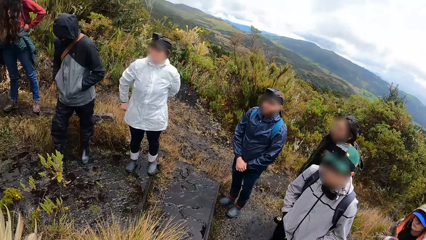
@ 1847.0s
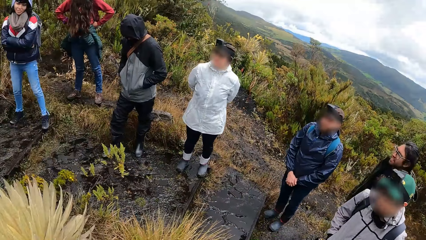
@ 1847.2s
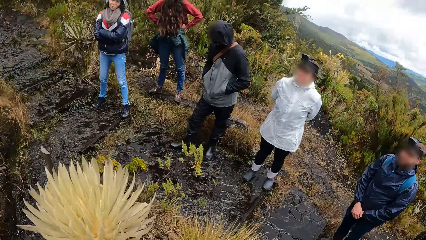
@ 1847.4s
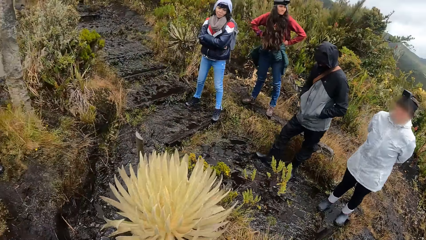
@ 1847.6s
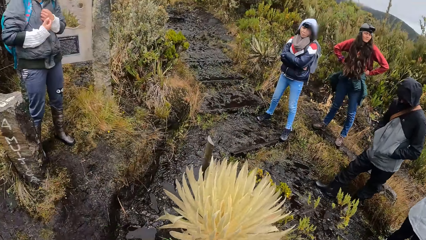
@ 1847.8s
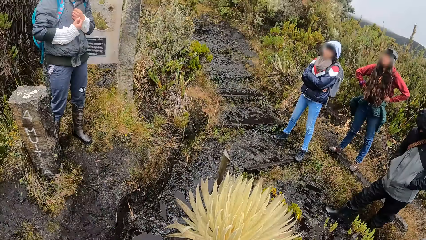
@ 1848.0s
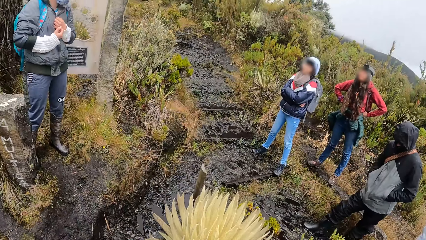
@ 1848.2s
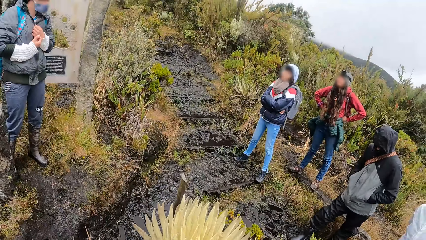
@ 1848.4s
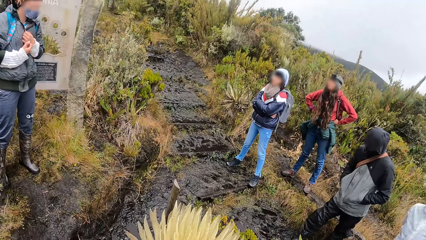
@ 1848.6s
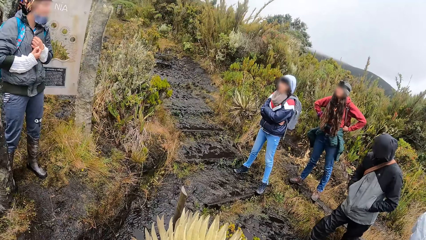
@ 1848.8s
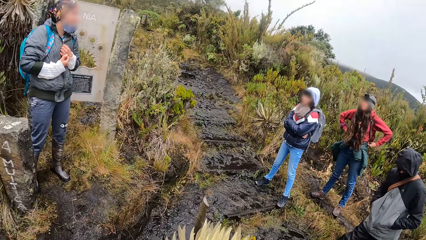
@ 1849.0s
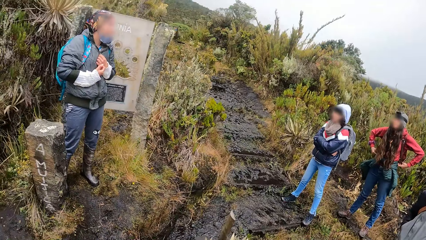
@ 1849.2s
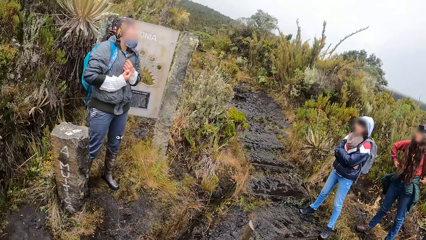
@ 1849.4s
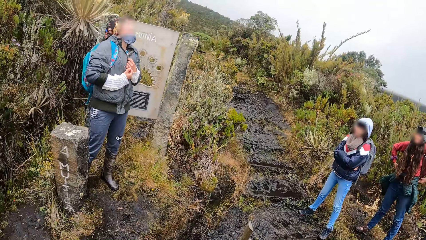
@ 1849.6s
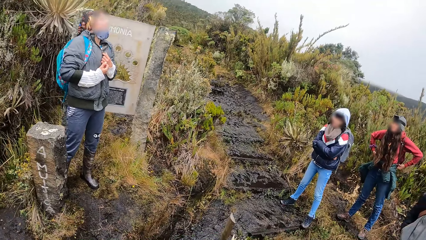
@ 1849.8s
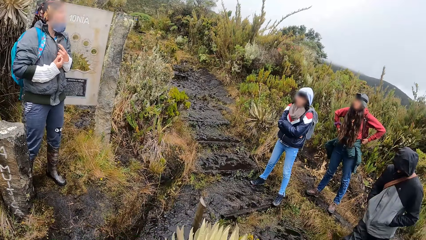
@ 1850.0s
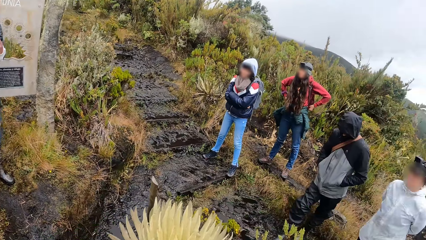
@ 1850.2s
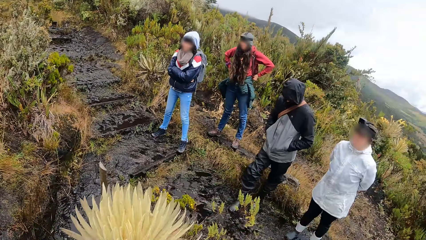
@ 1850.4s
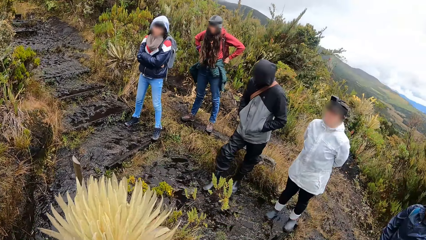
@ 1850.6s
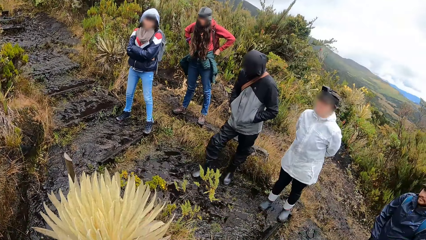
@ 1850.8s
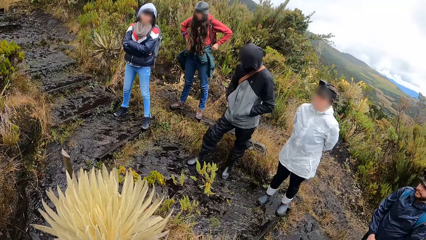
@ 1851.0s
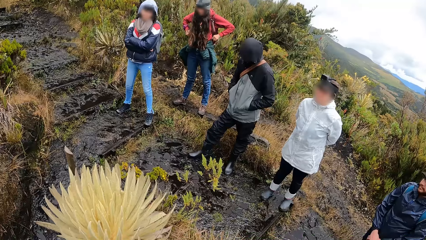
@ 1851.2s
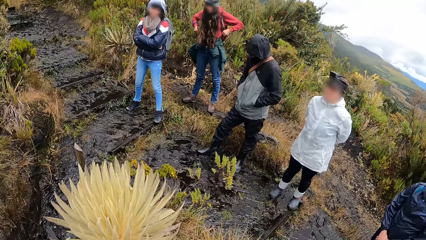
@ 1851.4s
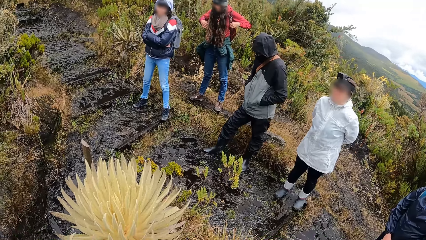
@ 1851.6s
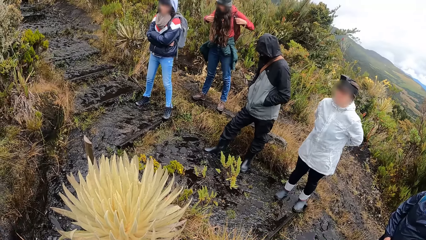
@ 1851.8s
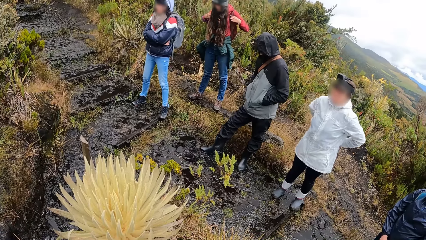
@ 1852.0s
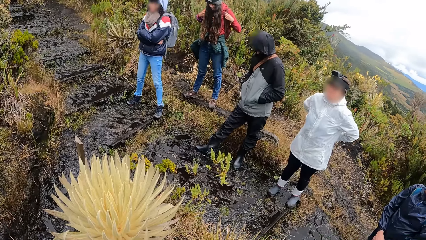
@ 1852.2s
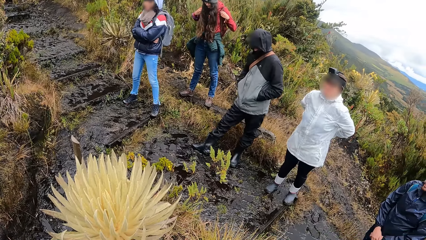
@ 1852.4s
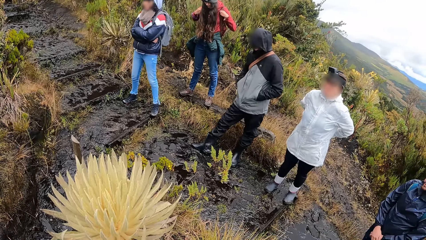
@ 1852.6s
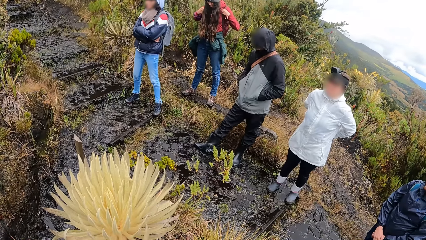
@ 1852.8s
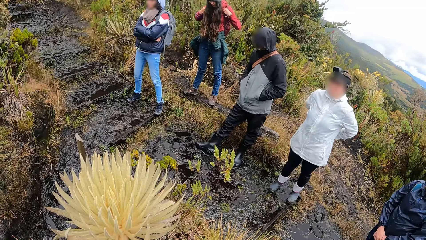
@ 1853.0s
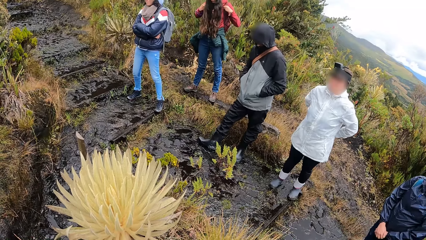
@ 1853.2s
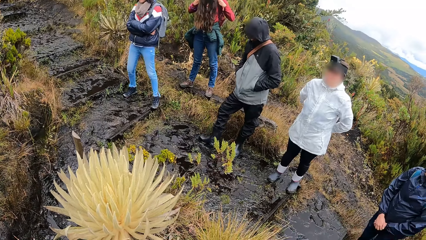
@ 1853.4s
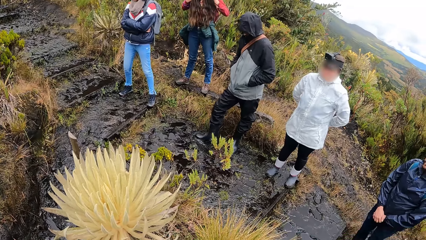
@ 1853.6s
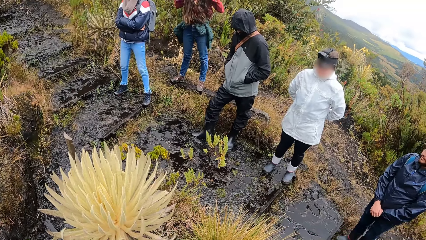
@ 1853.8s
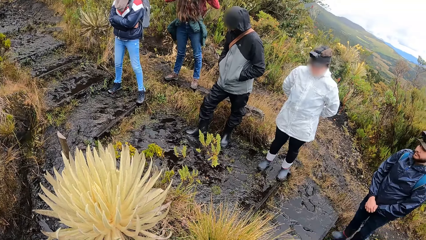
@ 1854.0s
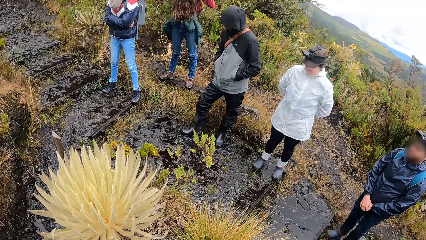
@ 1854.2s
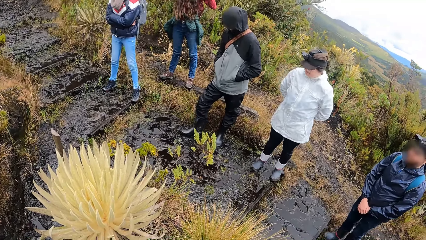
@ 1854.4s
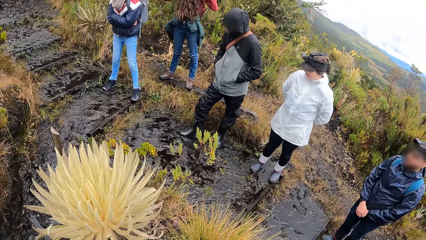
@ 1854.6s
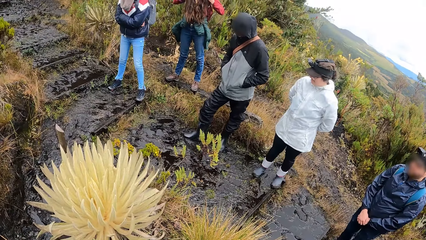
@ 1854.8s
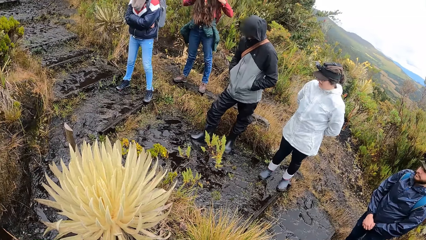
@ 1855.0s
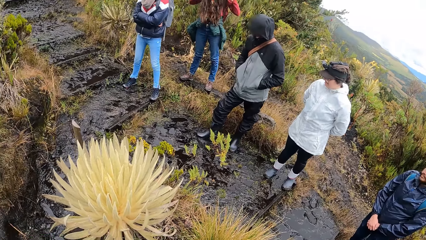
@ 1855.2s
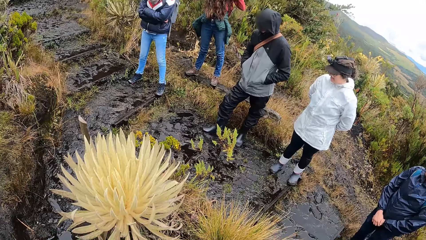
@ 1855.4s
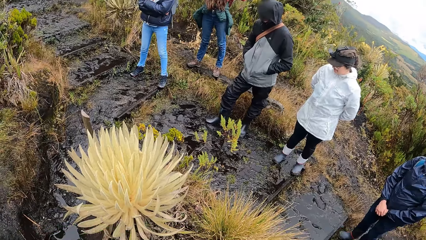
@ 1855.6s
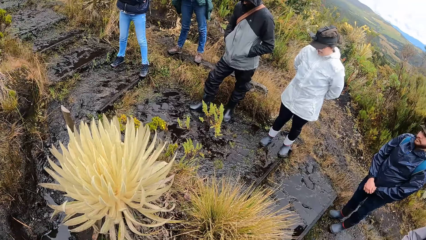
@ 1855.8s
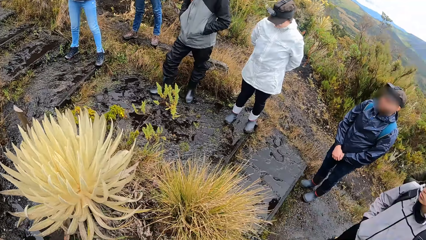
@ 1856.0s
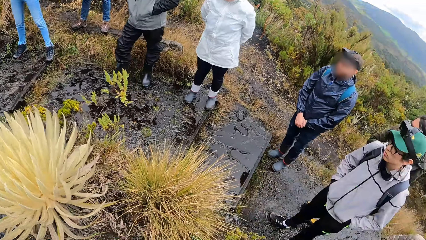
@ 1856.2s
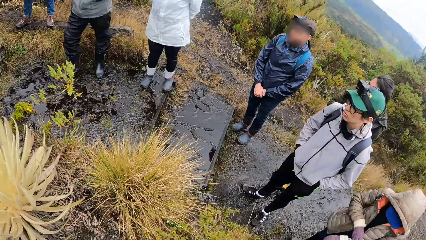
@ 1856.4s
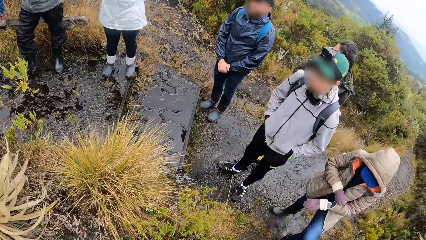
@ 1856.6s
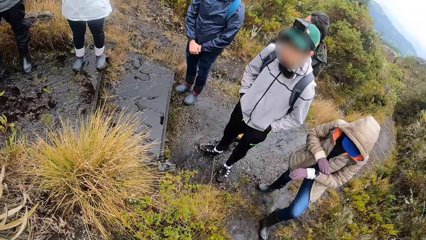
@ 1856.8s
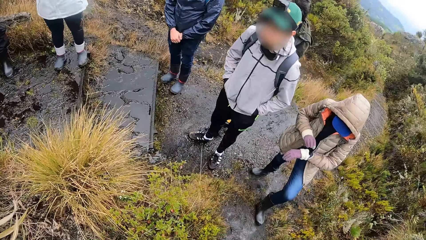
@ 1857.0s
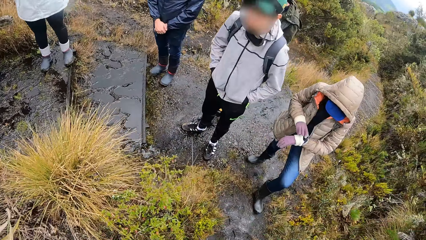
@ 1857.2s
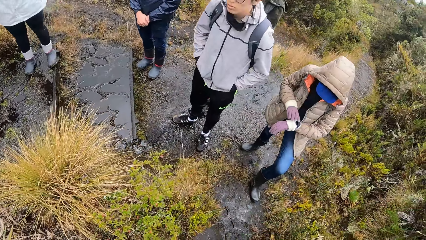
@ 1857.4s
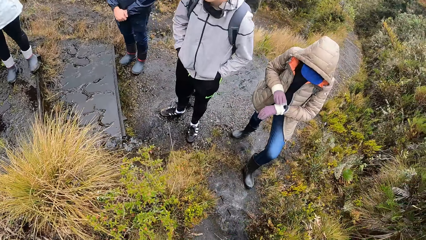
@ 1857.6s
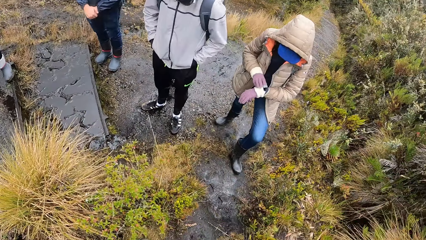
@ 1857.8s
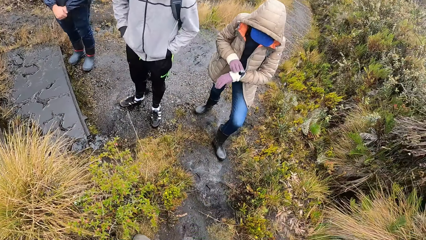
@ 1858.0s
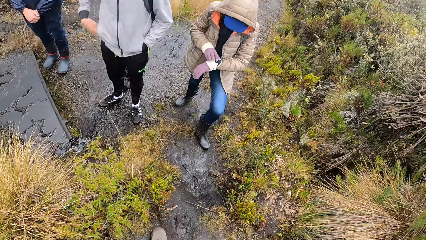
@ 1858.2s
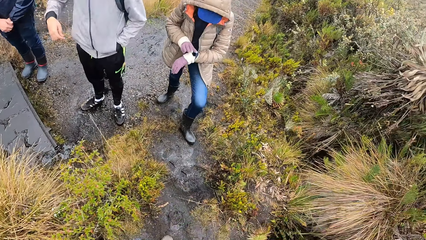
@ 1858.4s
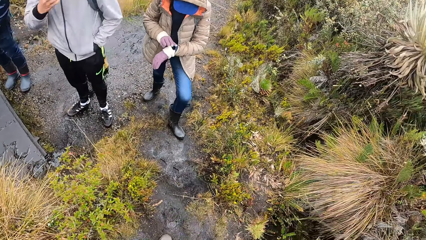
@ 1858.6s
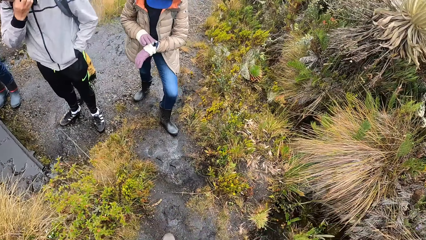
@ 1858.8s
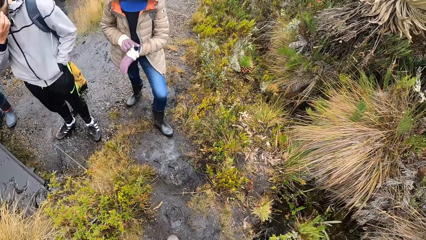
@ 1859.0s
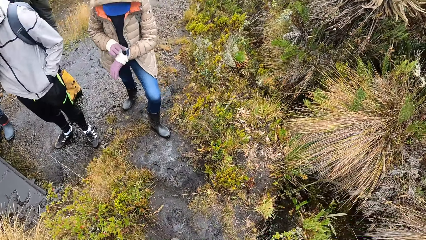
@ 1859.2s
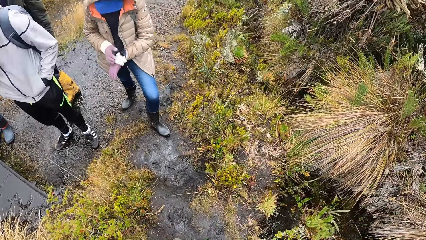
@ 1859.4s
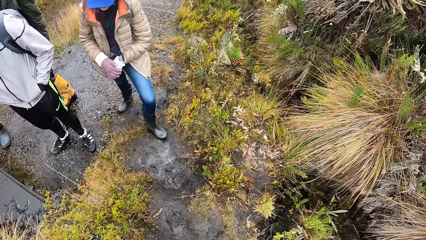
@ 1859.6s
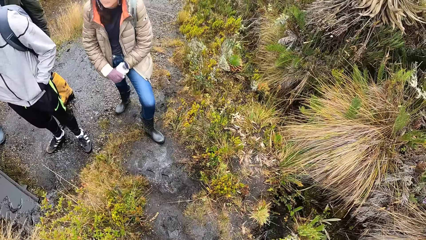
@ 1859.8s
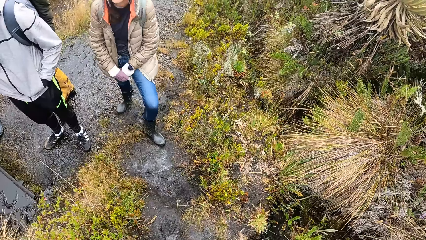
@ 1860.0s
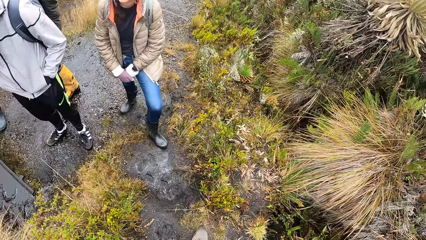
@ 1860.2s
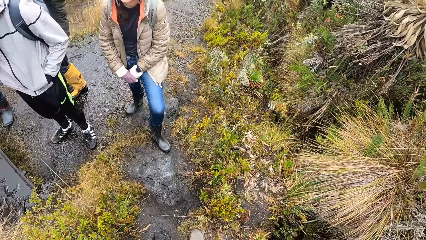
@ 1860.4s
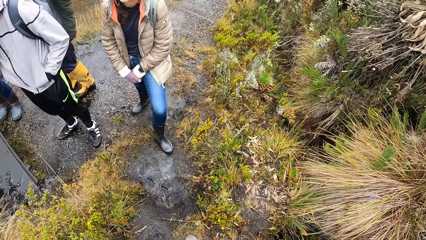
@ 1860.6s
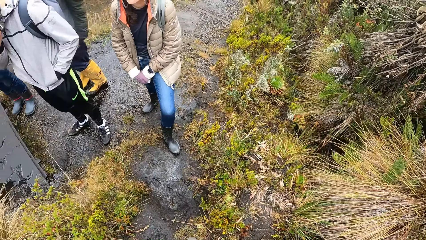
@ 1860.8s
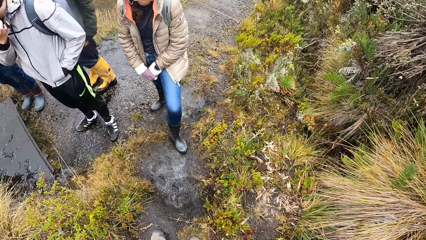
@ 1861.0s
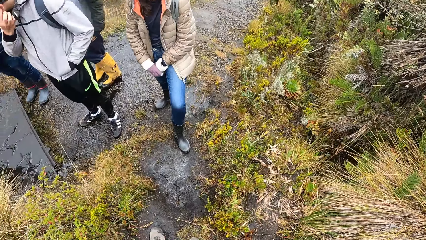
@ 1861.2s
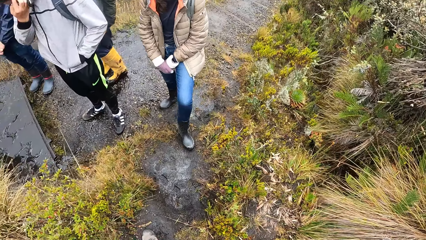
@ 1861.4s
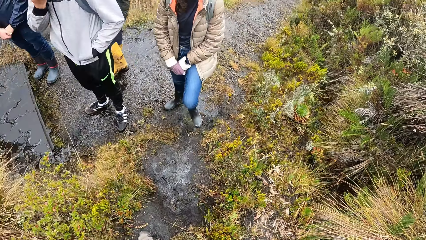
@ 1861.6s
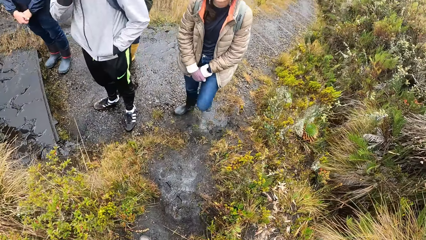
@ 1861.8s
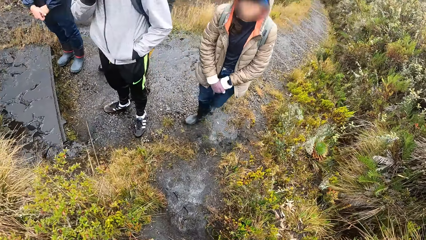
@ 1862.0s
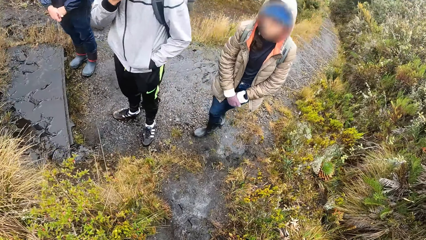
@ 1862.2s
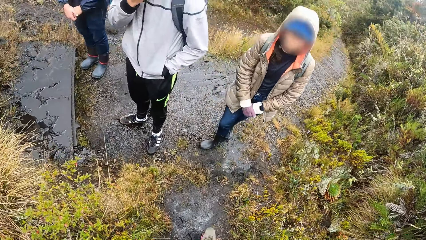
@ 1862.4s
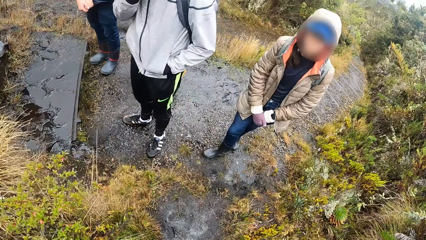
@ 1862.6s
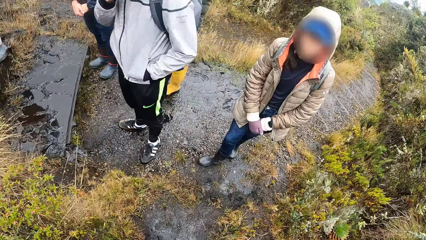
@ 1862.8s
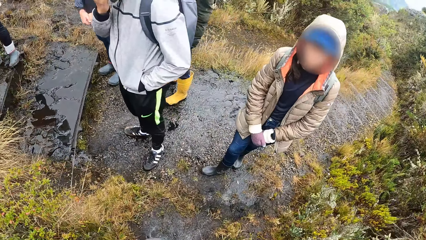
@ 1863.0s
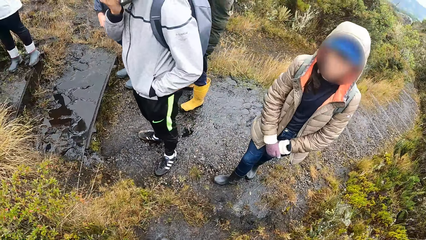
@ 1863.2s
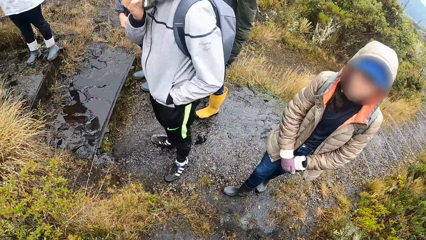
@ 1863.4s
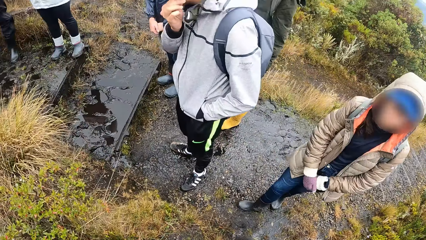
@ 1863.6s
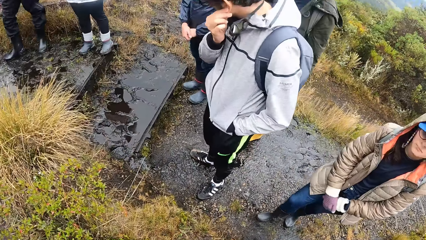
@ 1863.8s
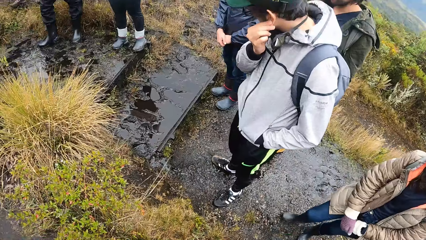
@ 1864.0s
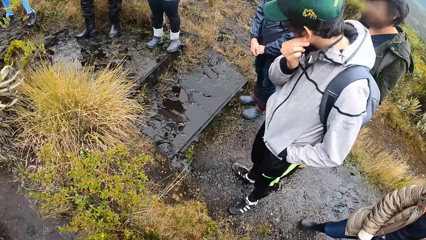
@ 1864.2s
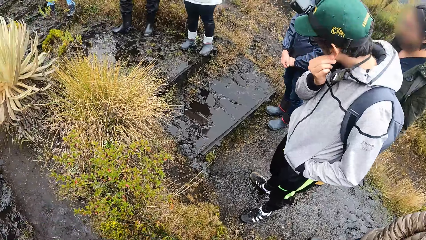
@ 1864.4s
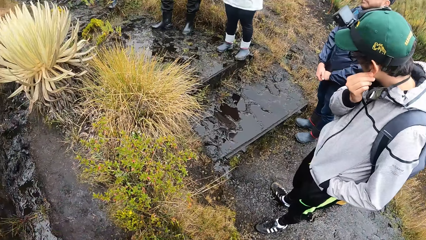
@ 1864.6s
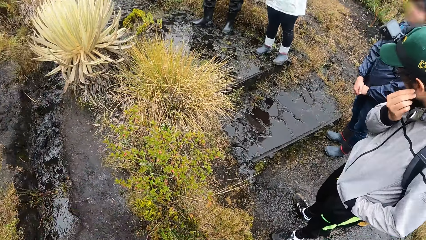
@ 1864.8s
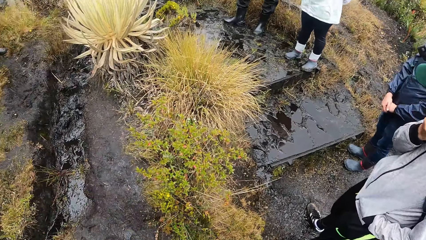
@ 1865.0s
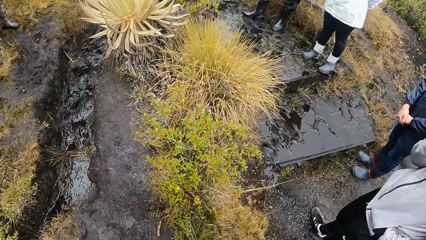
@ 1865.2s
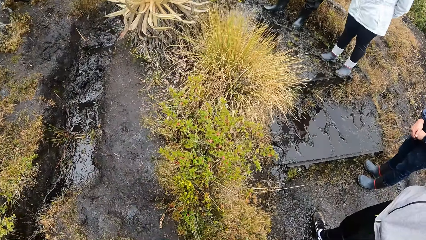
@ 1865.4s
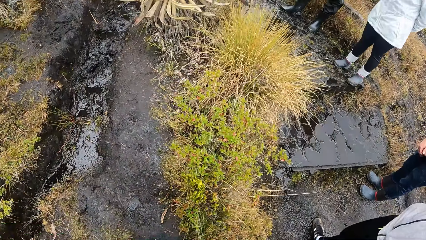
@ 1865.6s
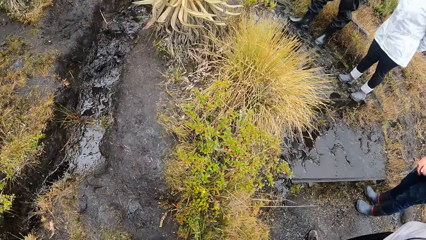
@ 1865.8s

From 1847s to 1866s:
A man nods his head. The camera wearer looks around the field. A woman pulls her left sleeve with her right hand. The woman operates the wristwatch on her left wrist with her right hand. The camera wearer walks around the field.
